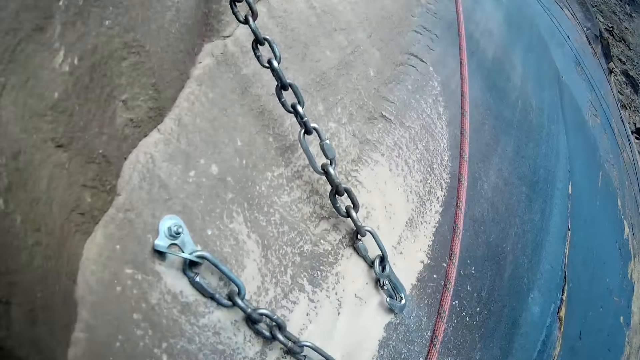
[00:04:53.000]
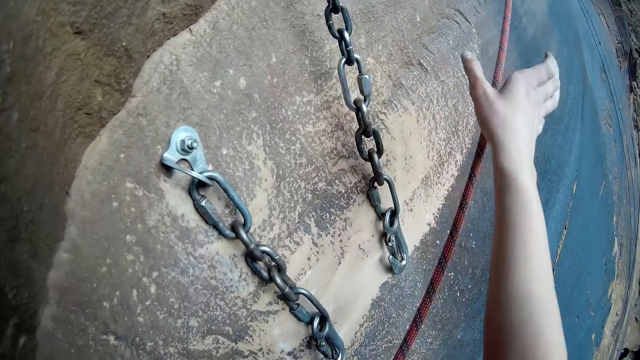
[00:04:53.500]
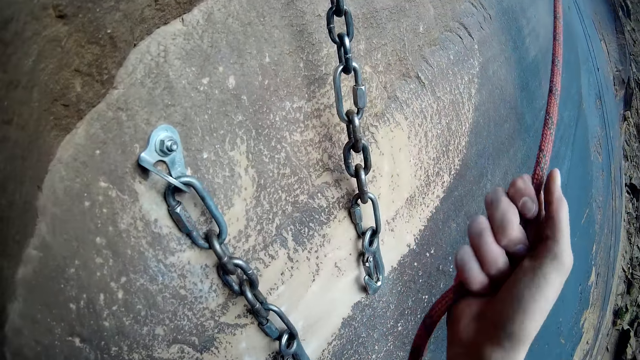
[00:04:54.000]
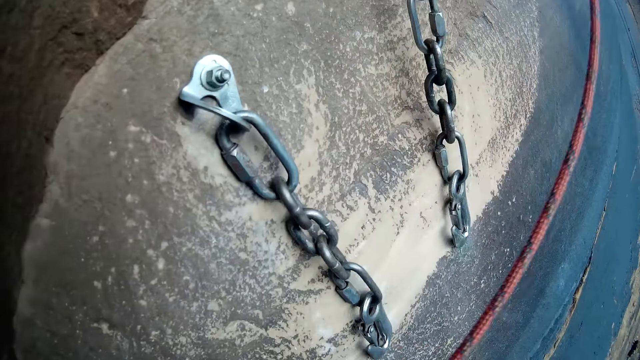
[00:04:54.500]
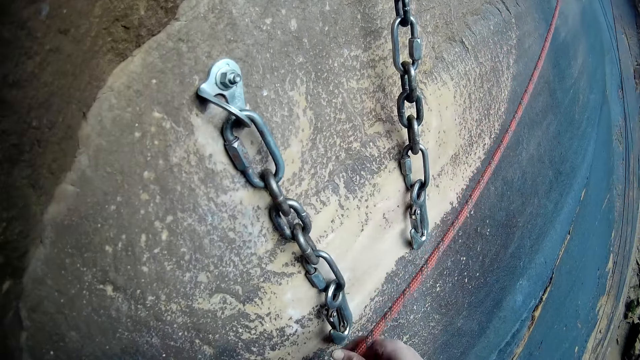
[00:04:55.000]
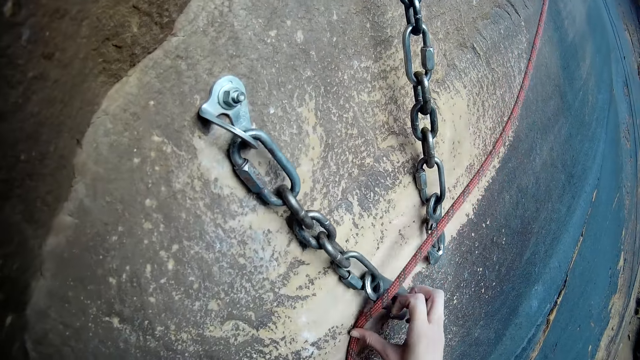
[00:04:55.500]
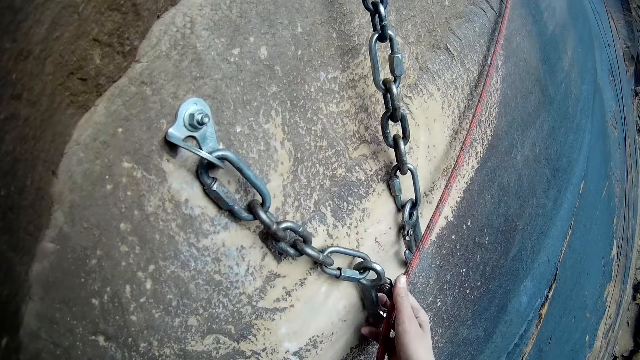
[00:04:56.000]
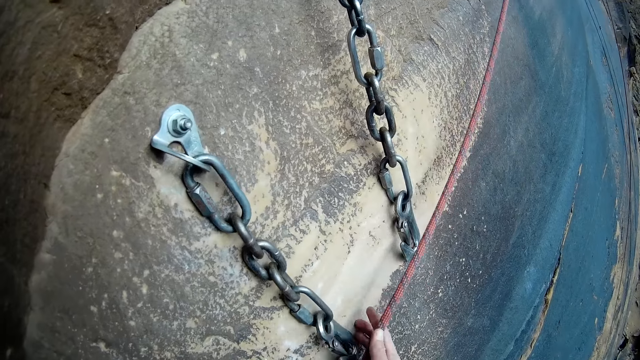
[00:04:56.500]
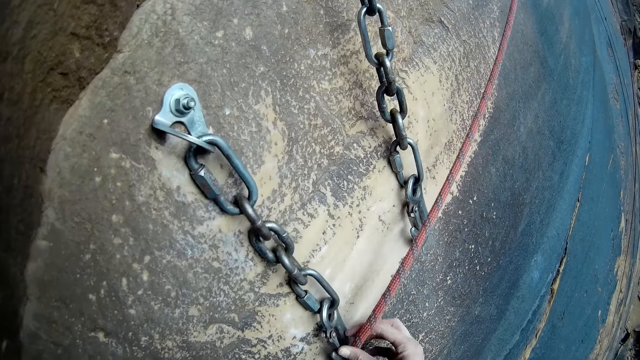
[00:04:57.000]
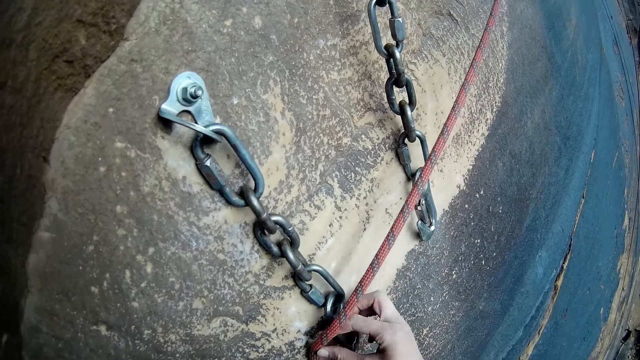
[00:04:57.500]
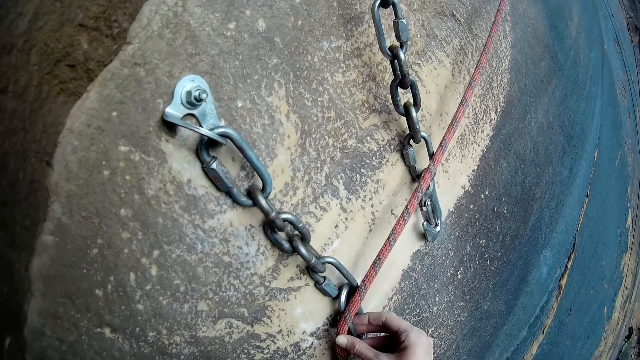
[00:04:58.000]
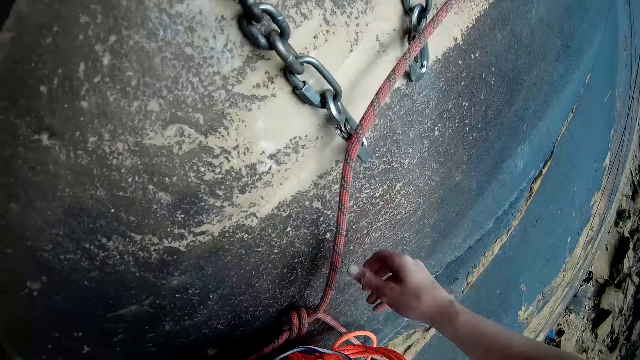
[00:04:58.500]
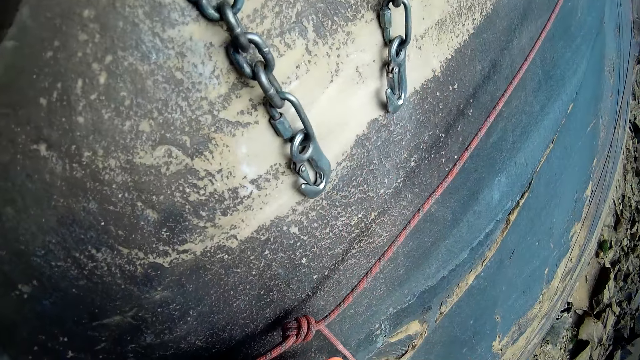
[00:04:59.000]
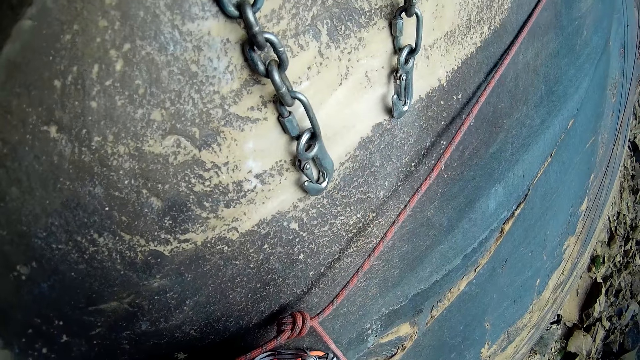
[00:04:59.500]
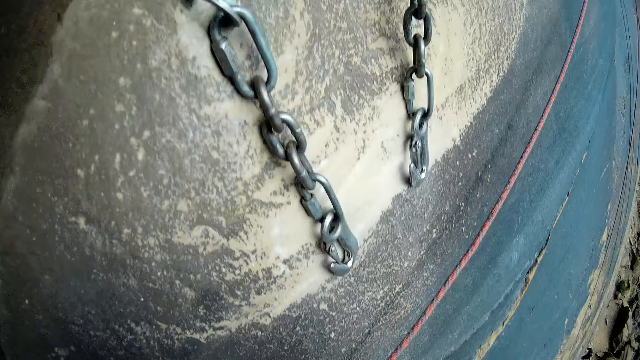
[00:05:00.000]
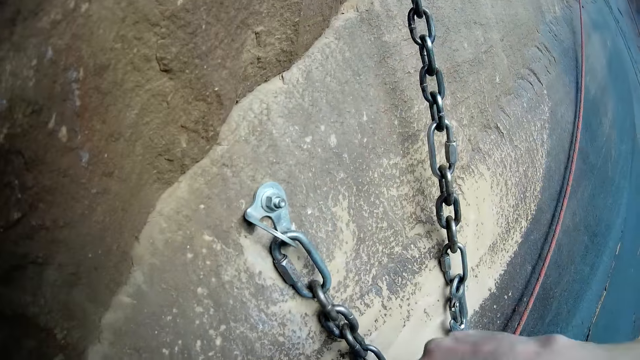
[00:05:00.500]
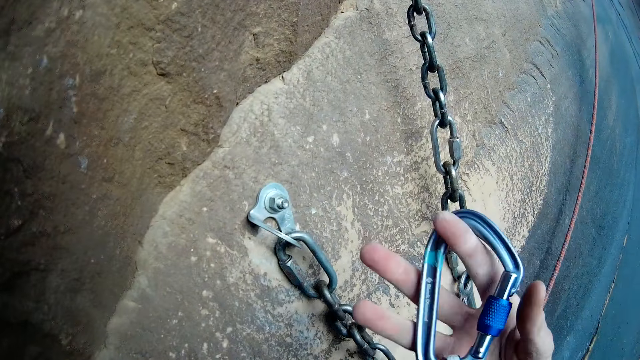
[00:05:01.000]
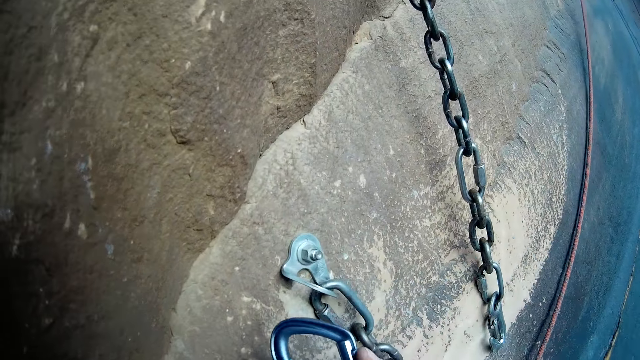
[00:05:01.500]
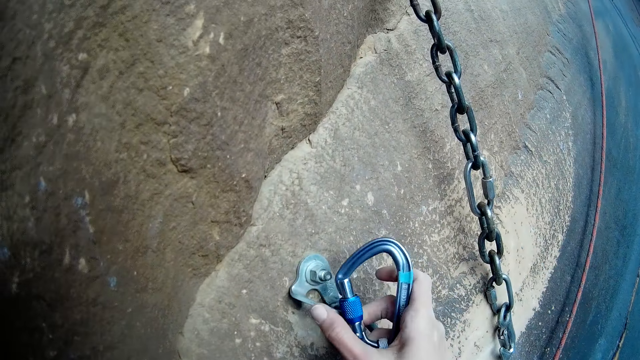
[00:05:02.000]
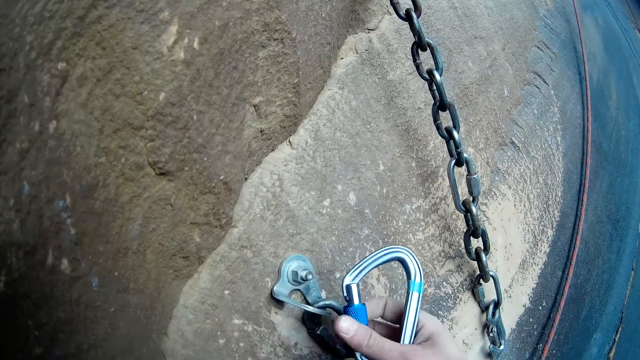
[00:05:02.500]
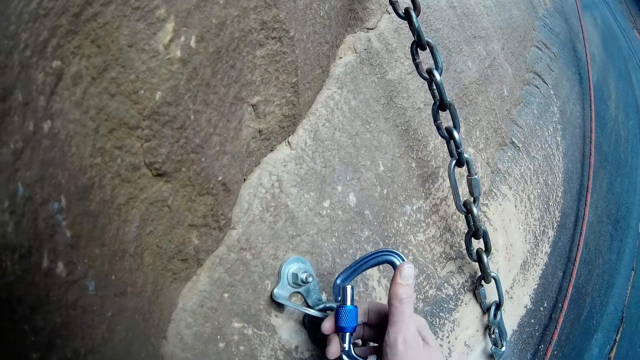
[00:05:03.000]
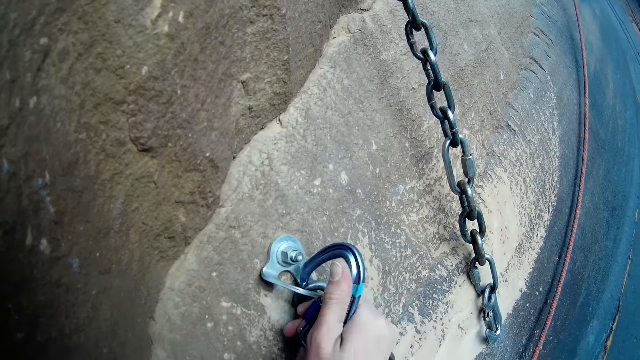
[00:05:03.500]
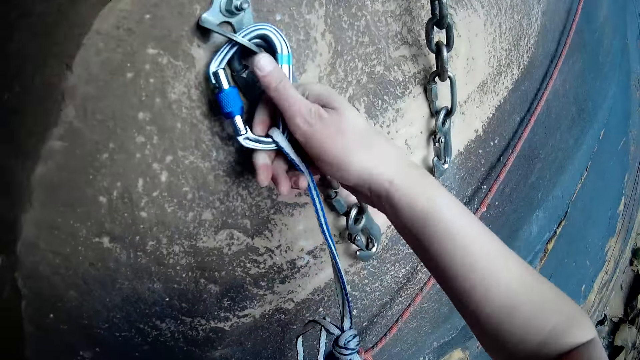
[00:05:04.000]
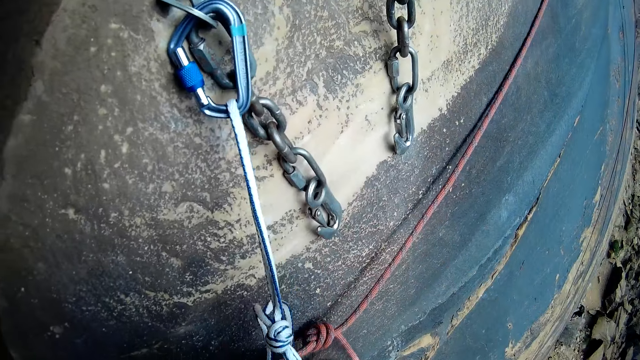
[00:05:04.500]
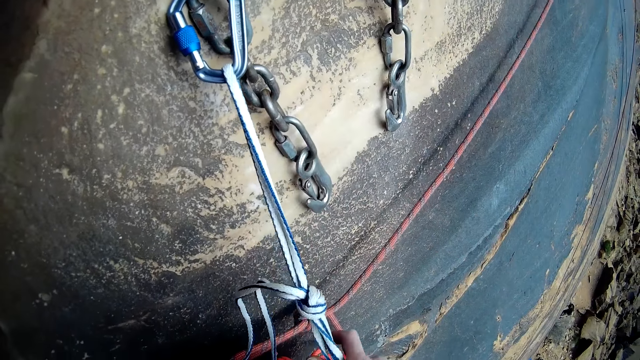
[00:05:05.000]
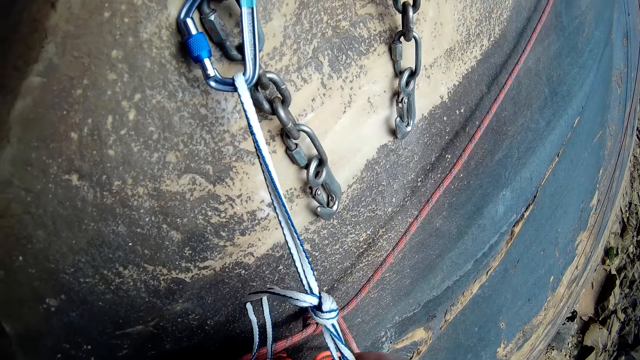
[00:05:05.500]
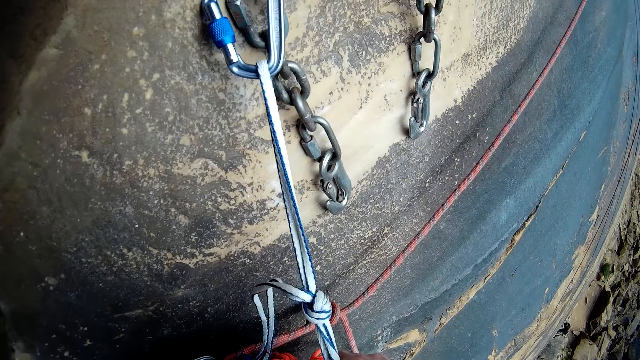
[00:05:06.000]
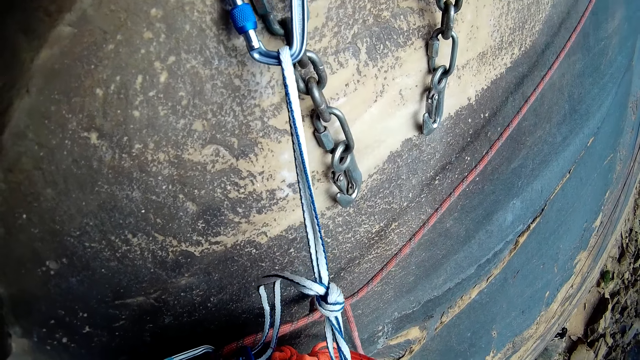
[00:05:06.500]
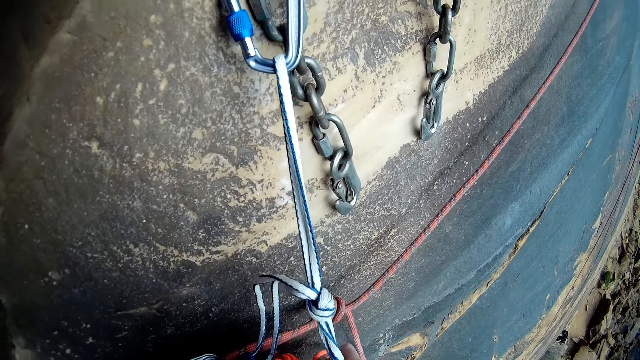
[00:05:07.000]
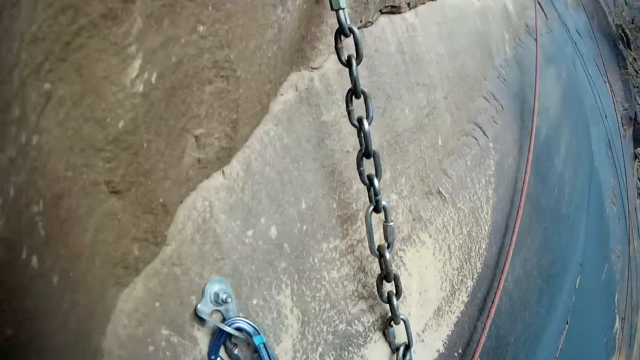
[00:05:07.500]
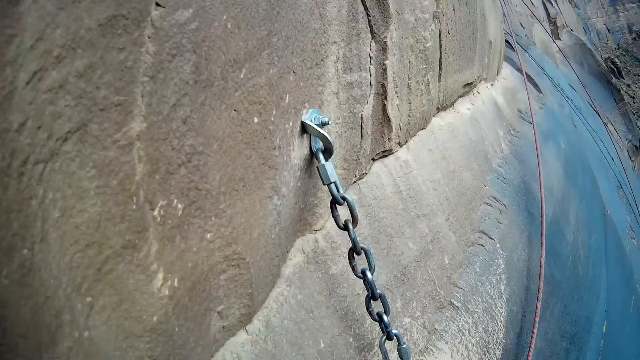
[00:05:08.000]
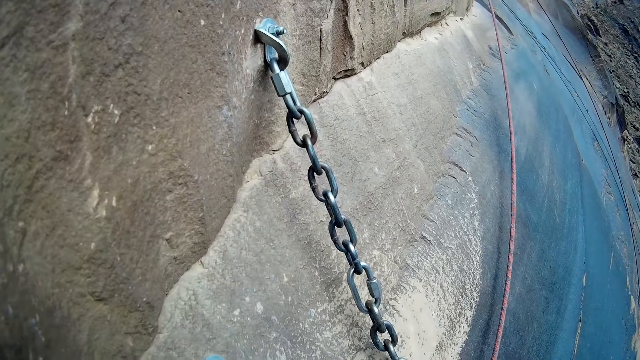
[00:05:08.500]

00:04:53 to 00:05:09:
The camera wearer grabs a rope with his hand. He touches the chain. He attempts attaching the rope to a rock climbing anchor chain. He lets go of the rope. He hooks a carabiner to a rock climbing anchor. He climbs the chains.

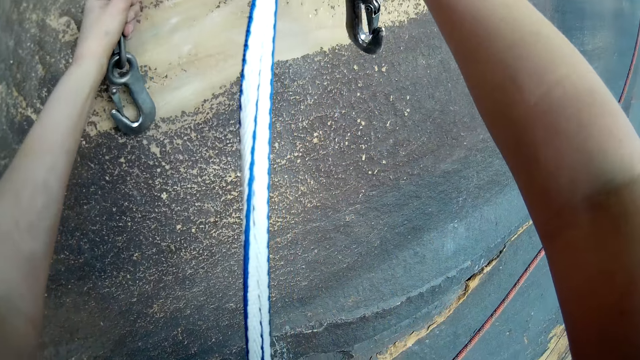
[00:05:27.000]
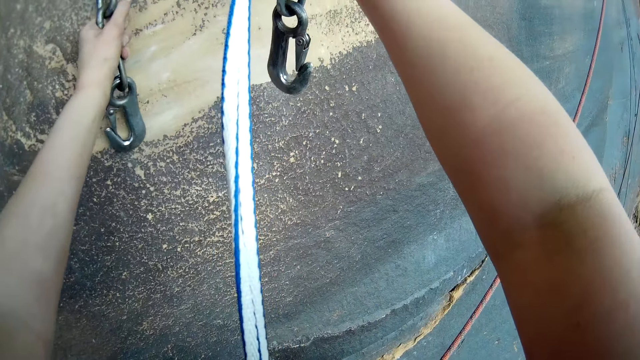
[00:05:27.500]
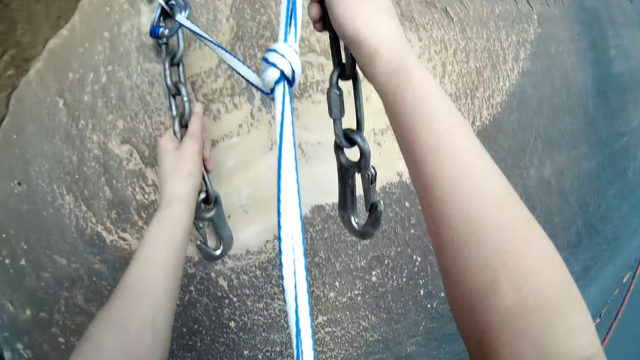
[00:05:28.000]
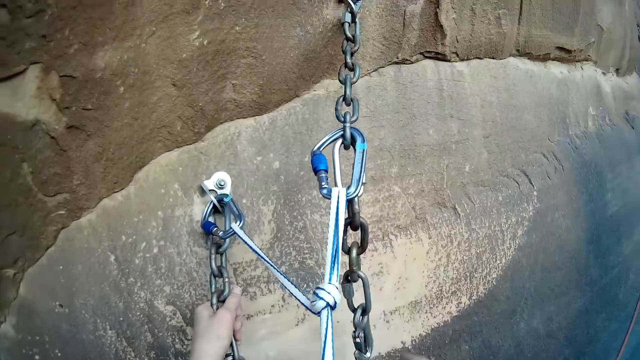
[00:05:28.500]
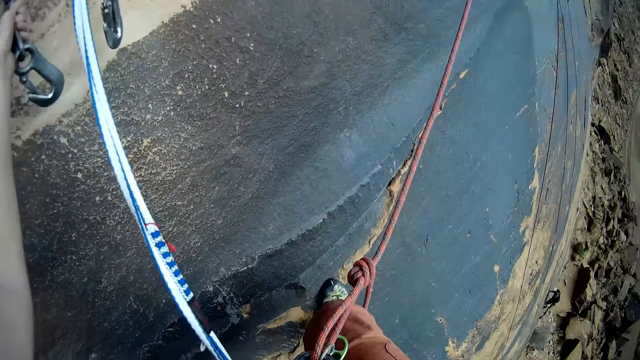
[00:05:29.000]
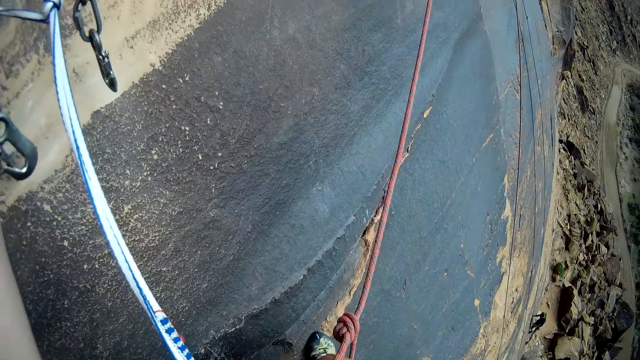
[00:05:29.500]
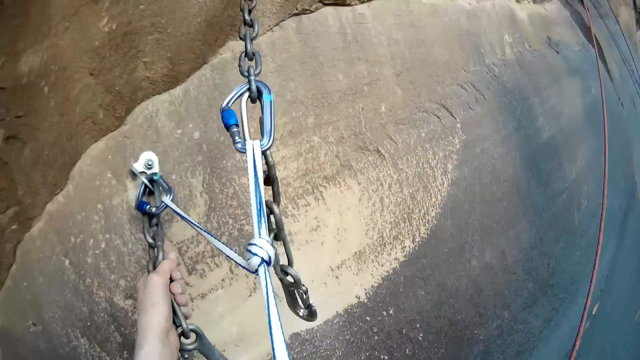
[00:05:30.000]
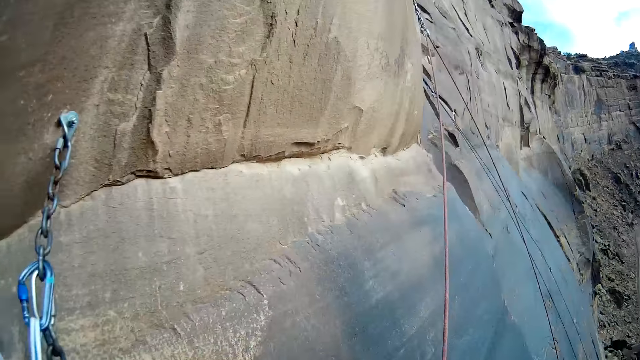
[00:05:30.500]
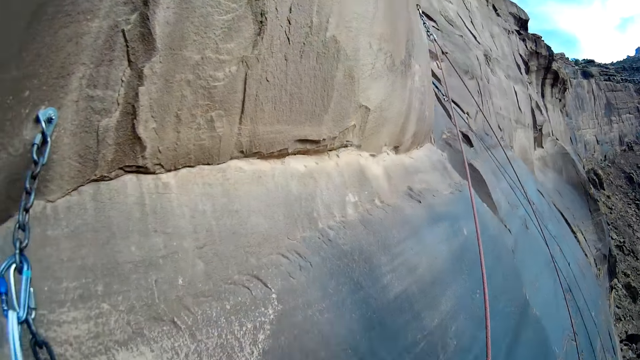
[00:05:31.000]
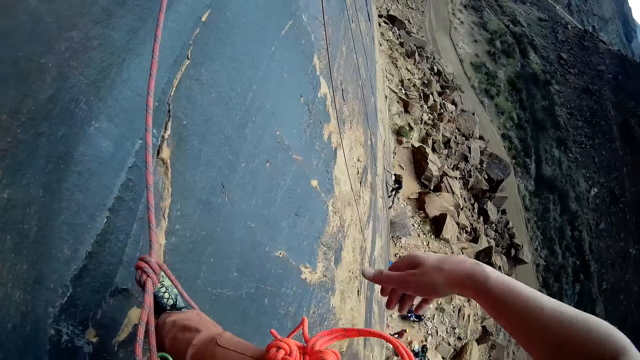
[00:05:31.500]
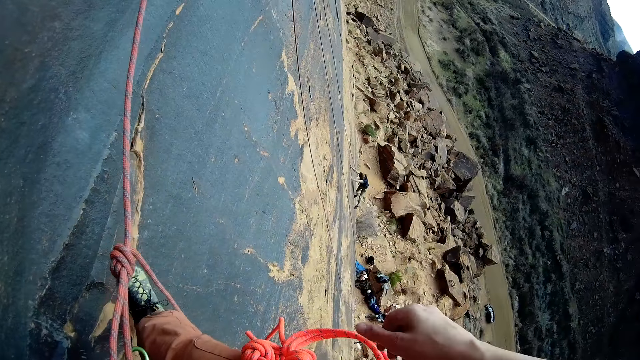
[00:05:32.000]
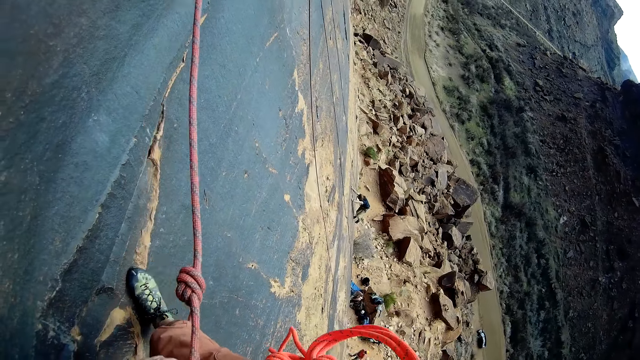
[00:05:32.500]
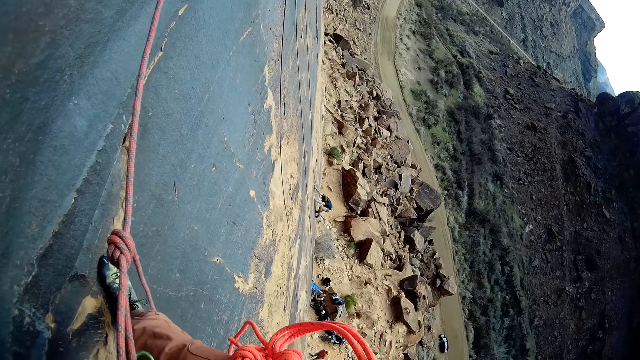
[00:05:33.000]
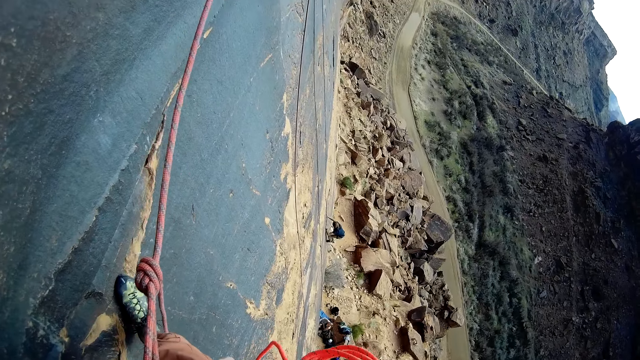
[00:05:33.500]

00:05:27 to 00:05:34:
The camera wearer removes the right hand on the chain. They look around. They reach for the rope.
